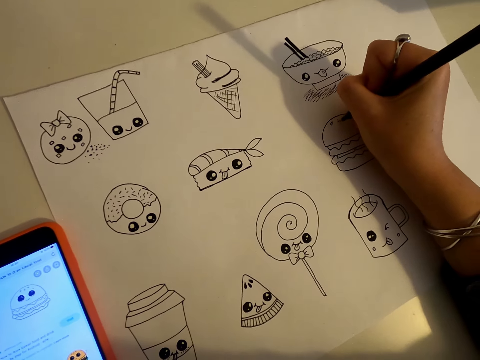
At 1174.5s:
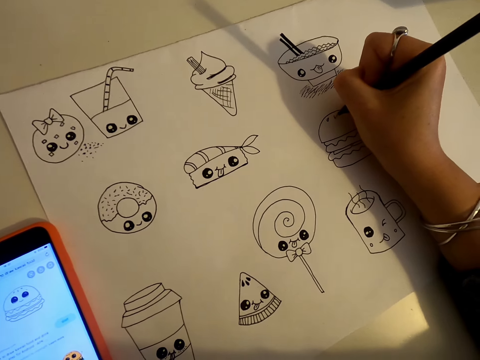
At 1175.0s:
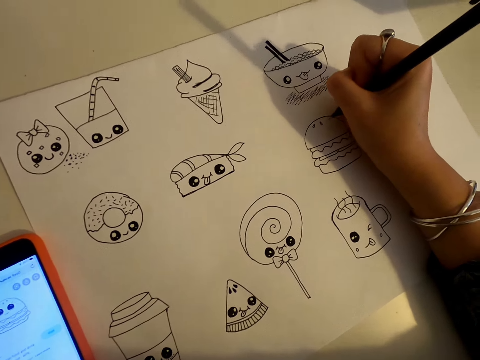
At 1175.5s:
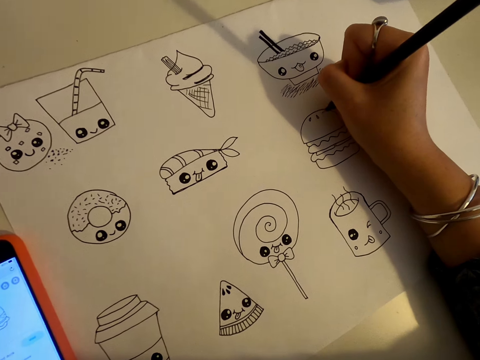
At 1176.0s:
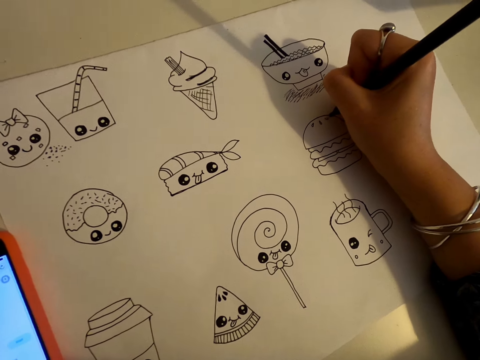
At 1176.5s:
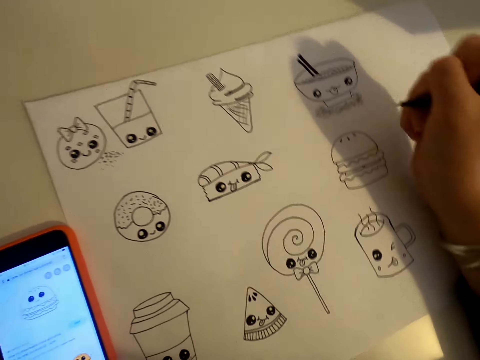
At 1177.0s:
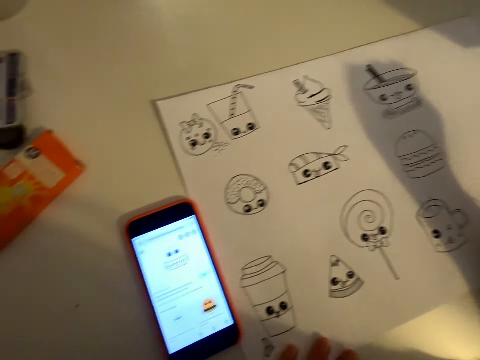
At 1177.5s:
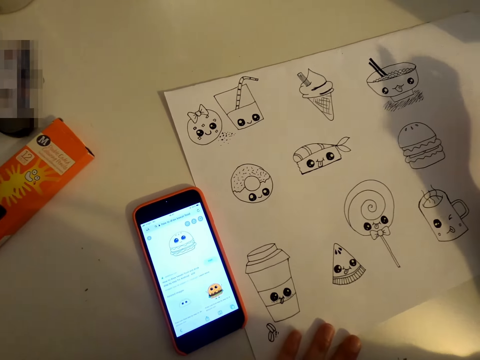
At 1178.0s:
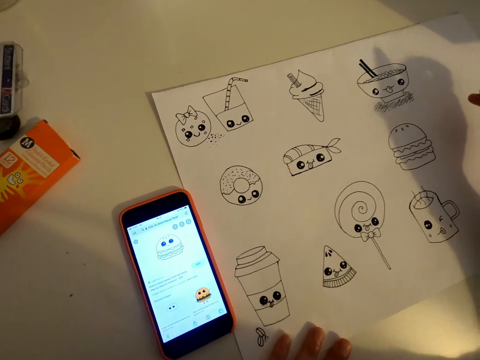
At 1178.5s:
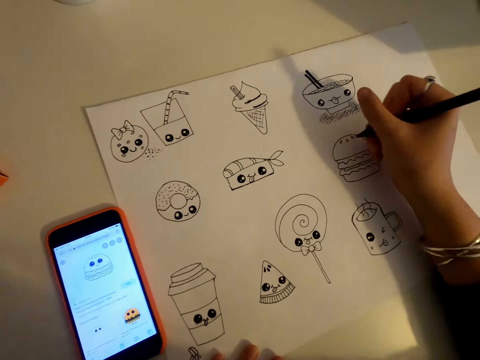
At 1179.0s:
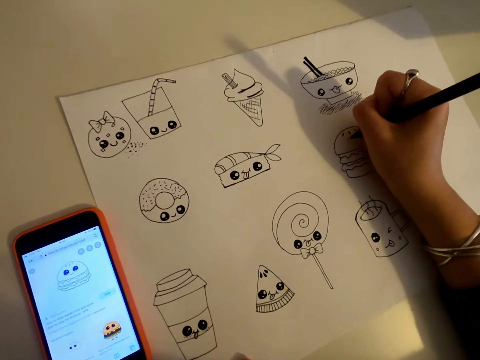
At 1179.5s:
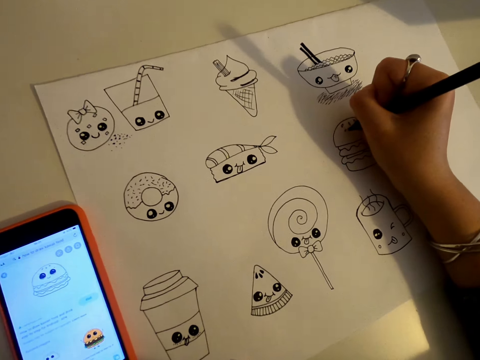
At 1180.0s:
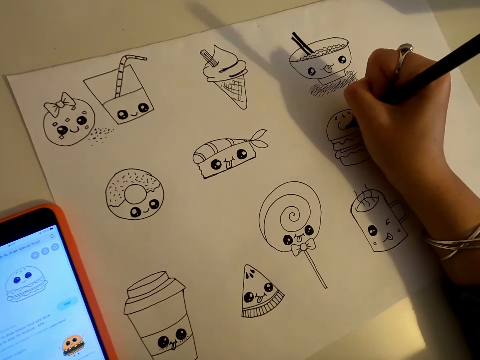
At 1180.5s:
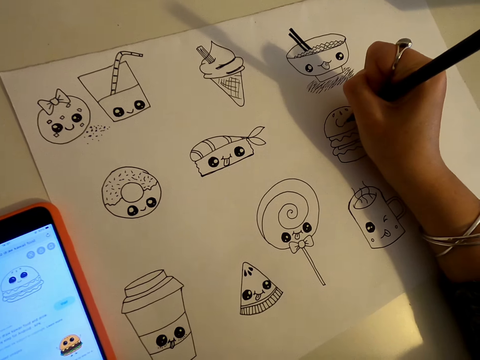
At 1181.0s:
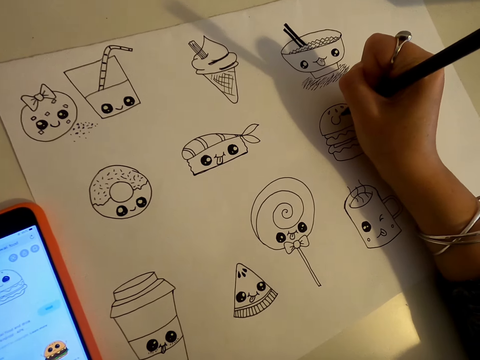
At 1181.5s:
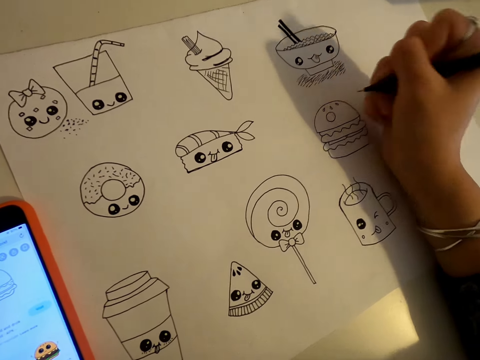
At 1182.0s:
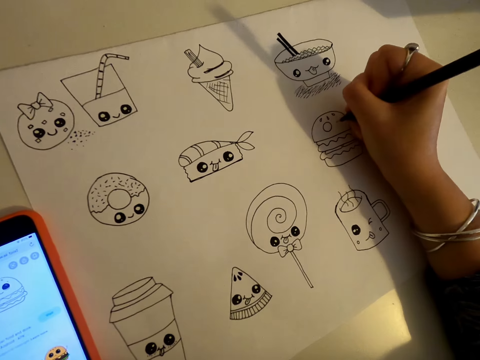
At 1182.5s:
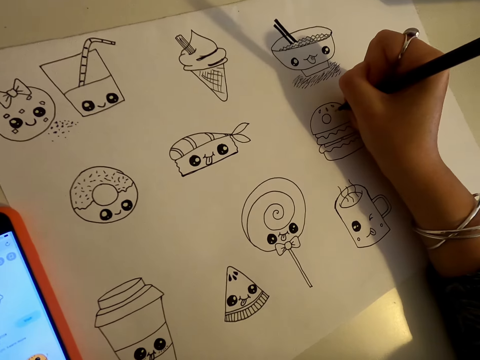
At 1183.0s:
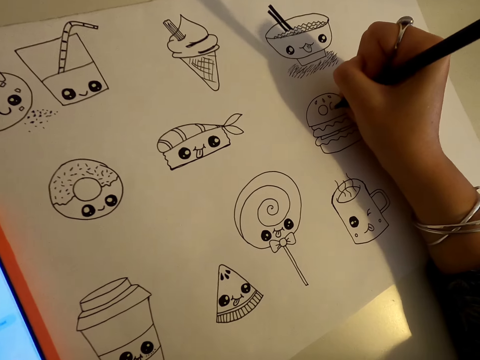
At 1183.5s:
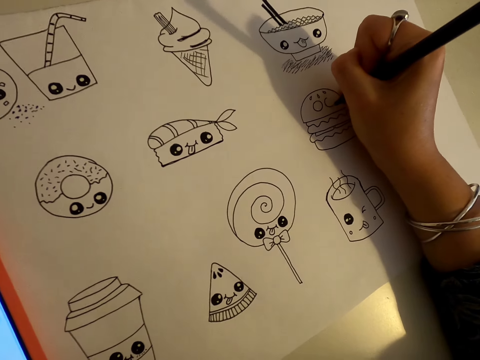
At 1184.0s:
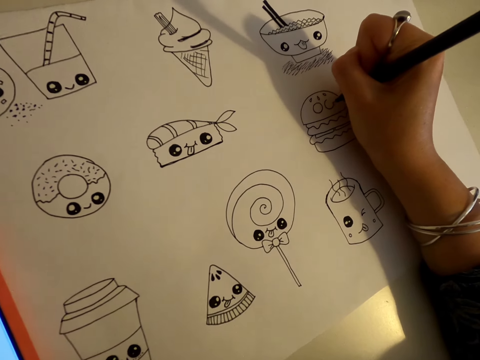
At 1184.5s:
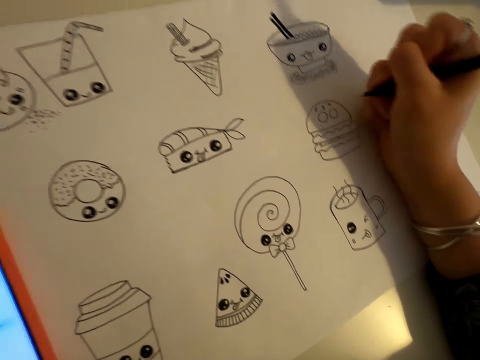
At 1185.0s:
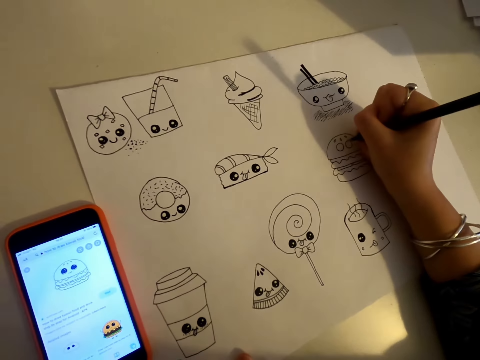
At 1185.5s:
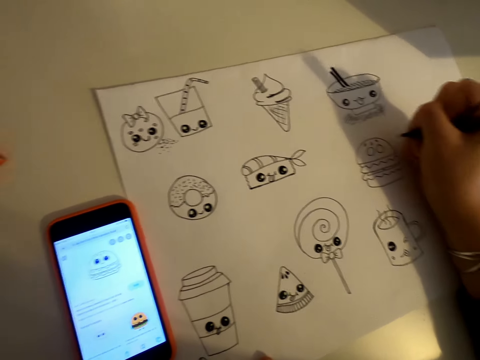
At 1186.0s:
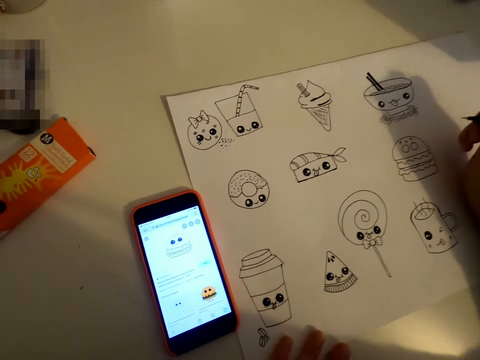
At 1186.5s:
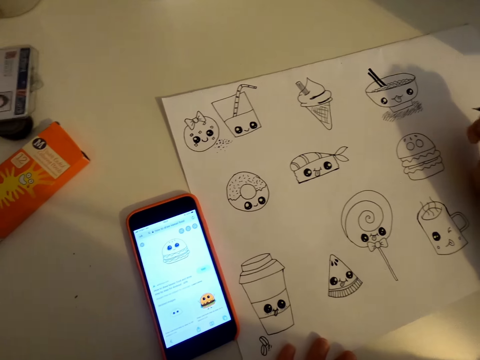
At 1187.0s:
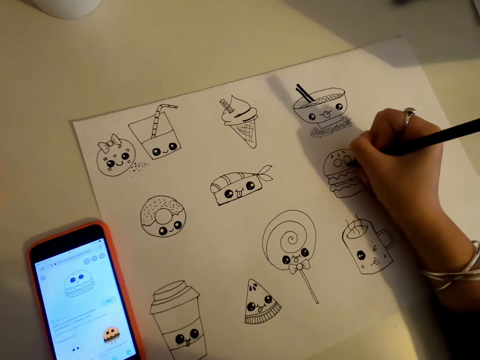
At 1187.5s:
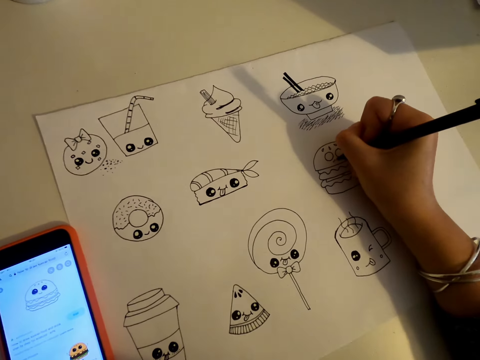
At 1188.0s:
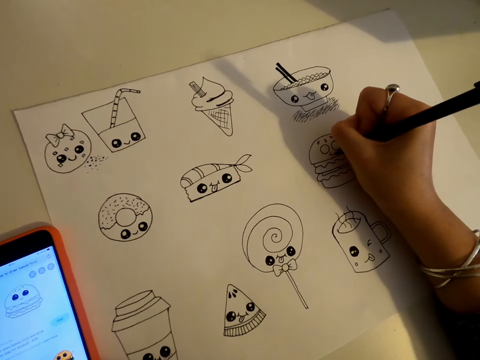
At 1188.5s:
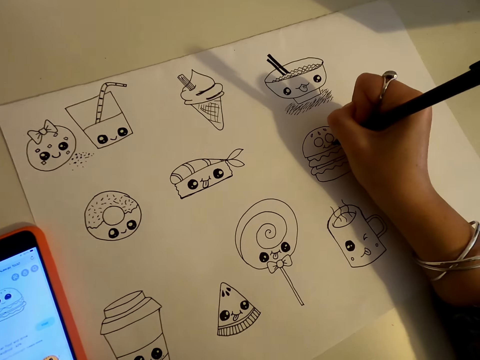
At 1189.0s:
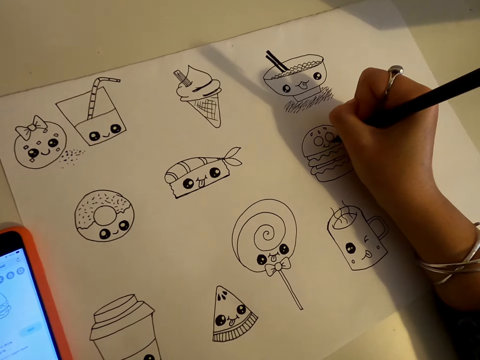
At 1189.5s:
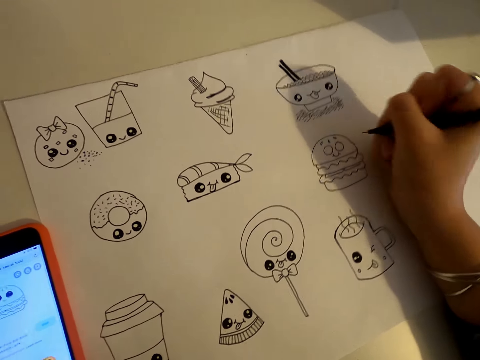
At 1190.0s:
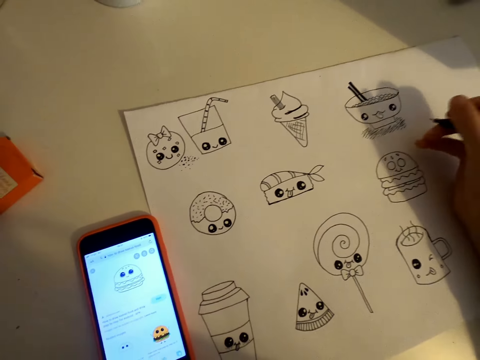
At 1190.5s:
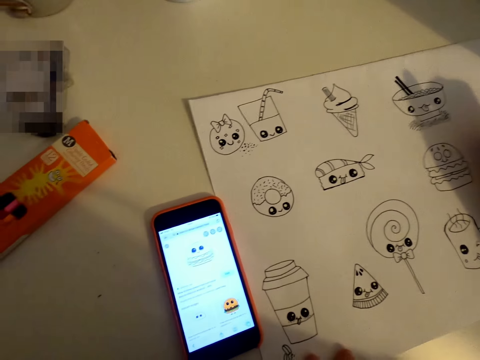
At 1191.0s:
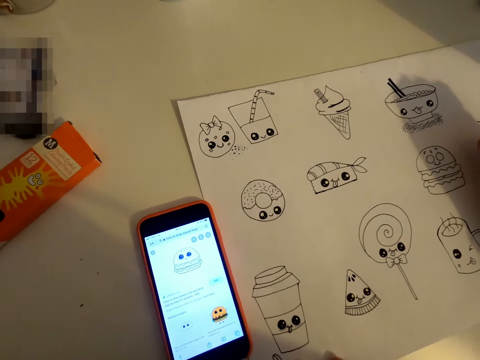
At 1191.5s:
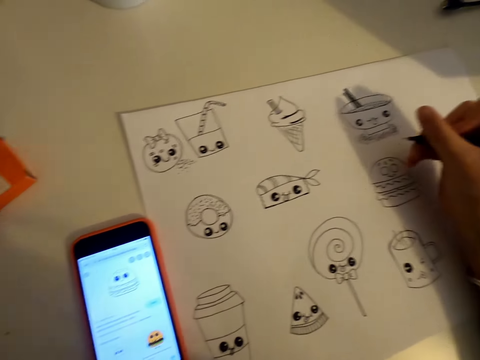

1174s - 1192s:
The camera wearer looks at the phone. They draw on a piece of paper. They look at the phone. They draw on the piece of paper. They look at the phone.

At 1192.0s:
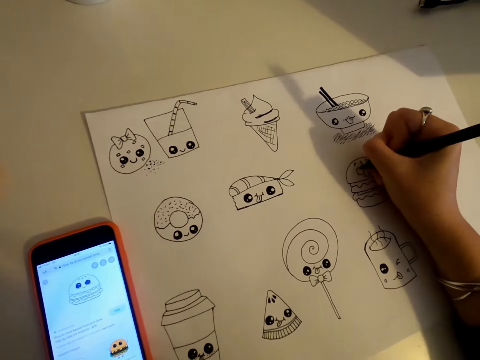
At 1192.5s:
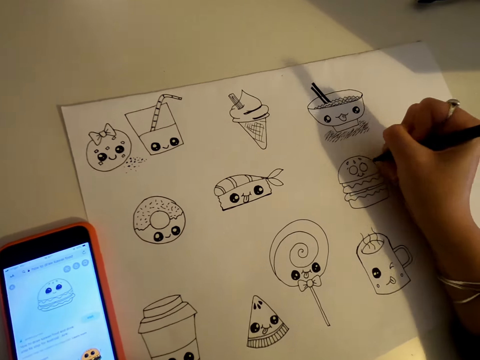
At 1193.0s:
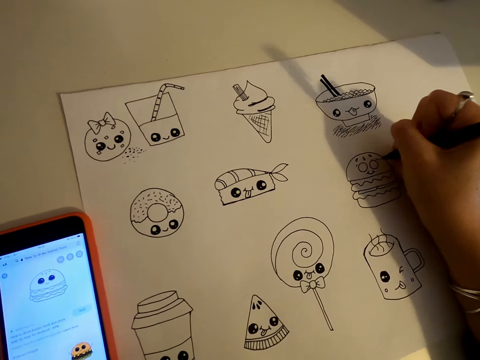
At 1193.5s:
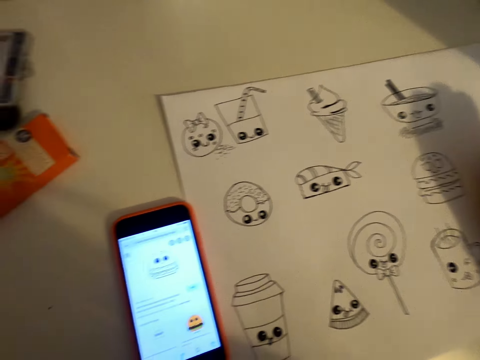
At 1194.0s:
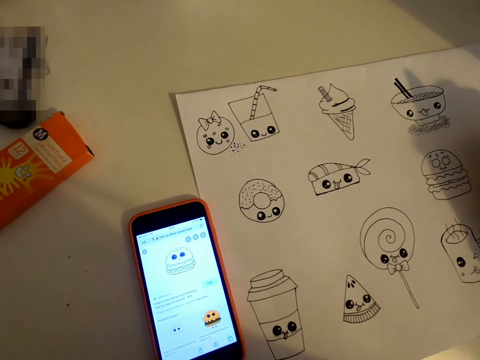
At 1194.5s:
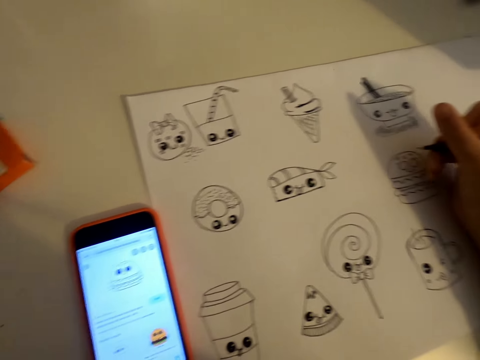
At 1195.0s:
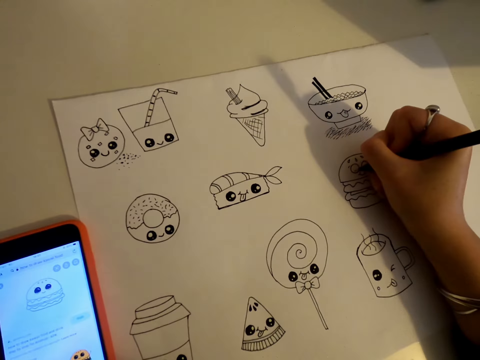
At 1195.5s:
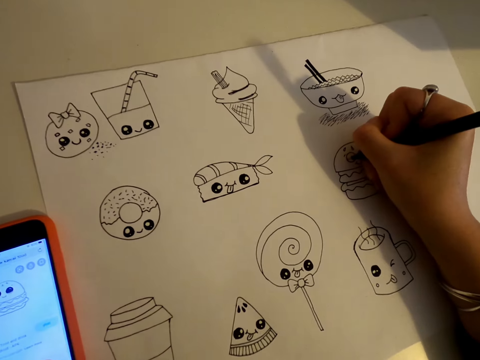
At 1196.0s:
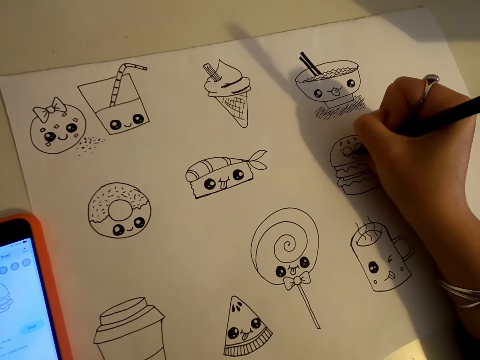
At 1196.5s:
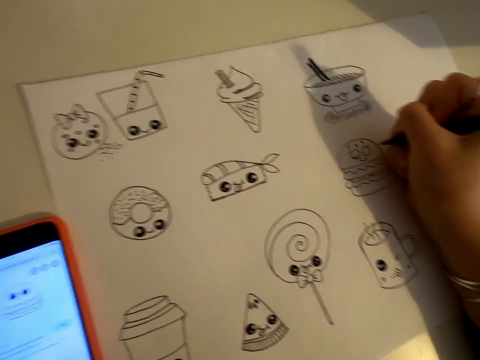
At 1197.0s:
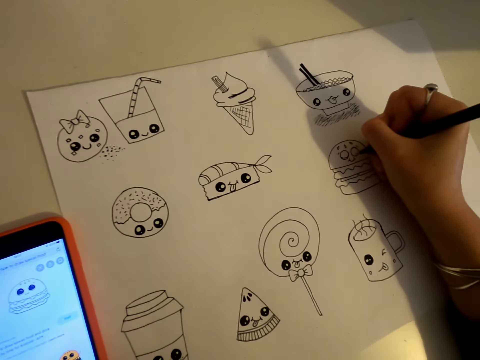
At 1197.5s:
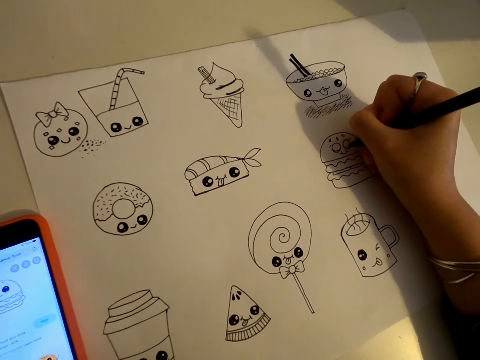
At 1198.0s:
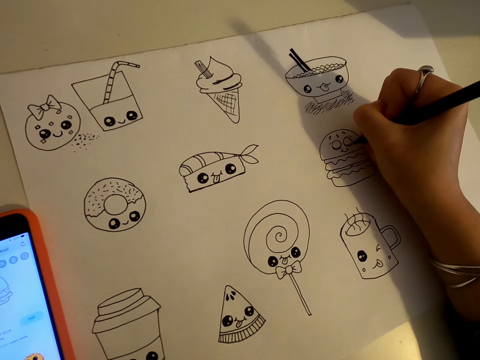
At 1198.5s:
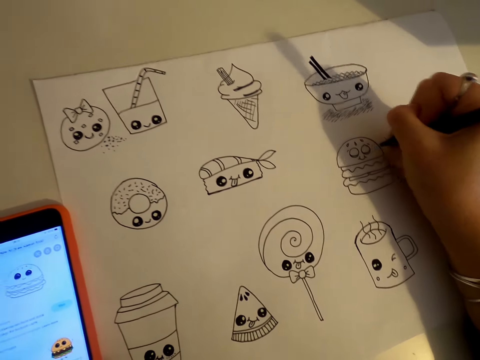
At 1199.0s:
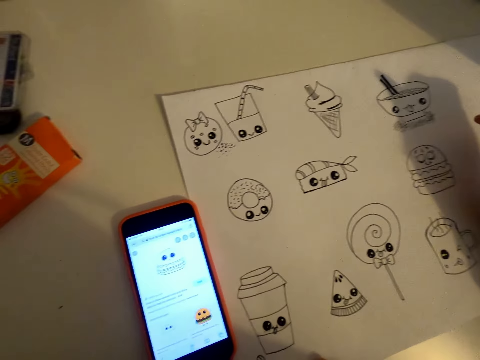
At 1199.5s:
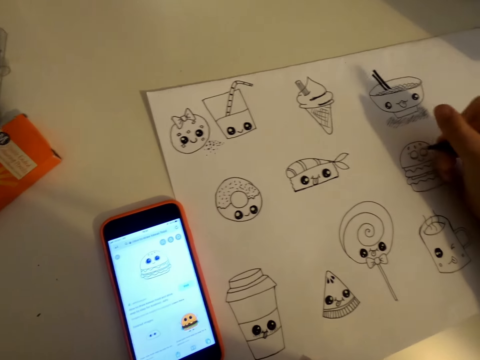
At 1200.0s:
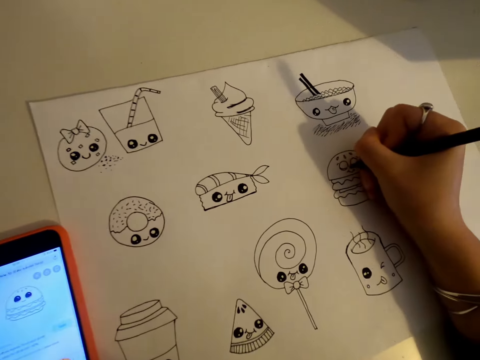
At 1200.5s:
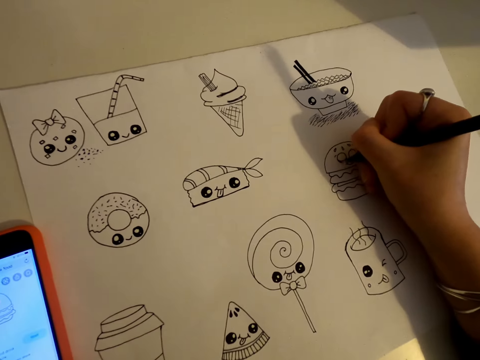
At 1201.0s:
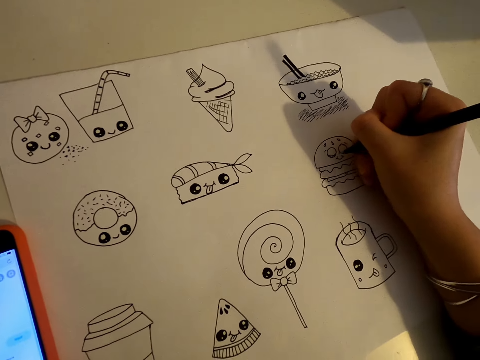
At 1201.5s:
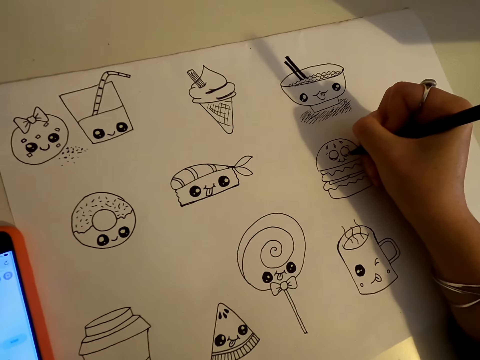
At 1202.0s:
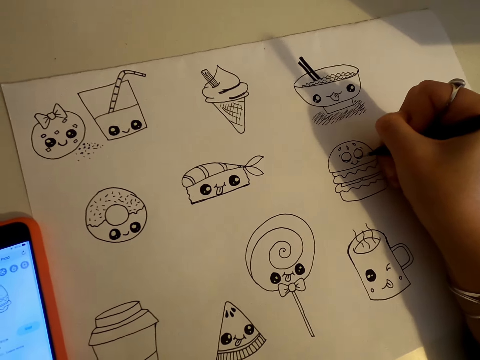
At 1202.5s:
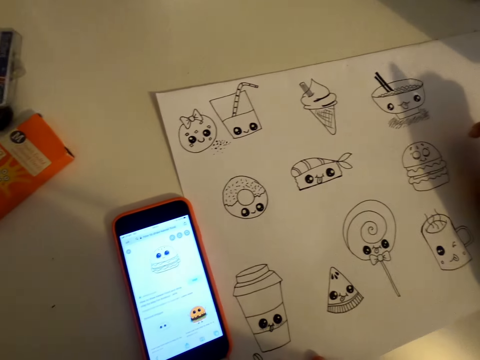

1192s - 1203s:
The camera wearer draws on a piece of paper. They look at the phone. They draw on the piece of paper. They look at the phone. They draw on the piece of paper.
